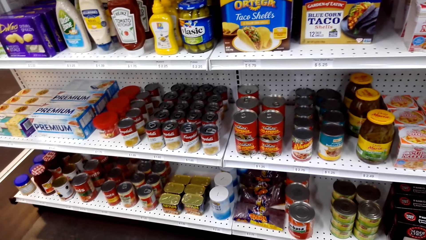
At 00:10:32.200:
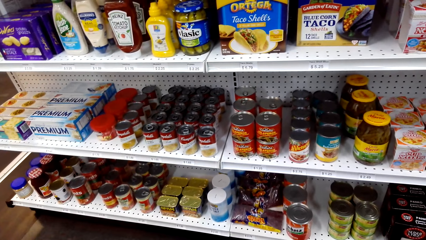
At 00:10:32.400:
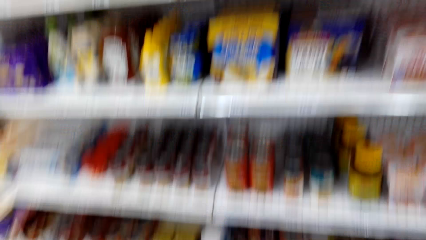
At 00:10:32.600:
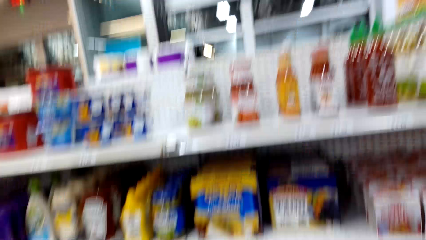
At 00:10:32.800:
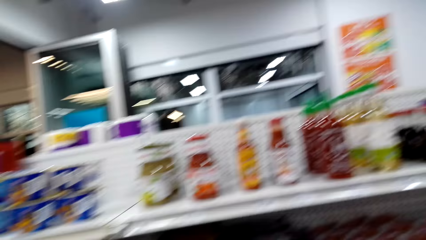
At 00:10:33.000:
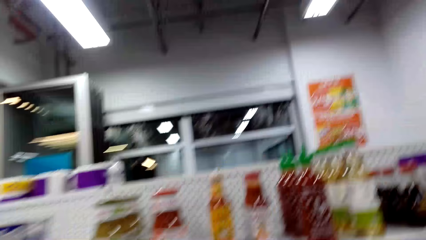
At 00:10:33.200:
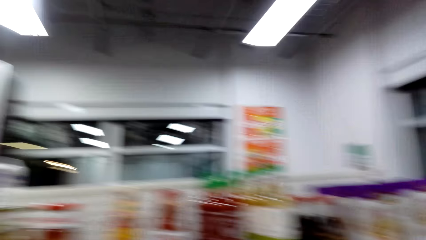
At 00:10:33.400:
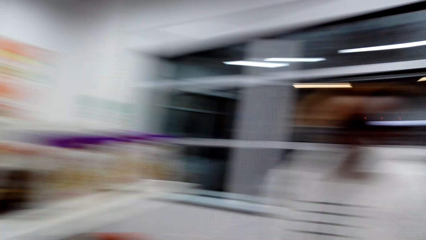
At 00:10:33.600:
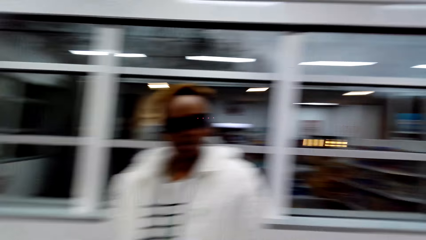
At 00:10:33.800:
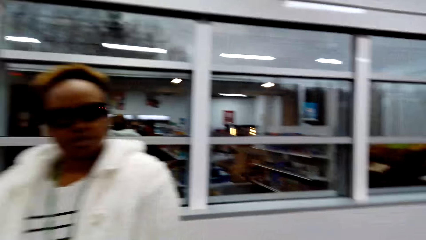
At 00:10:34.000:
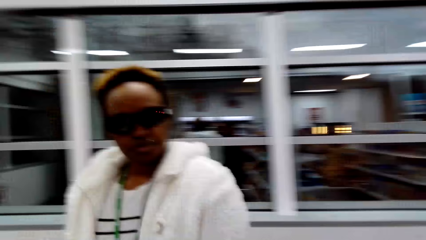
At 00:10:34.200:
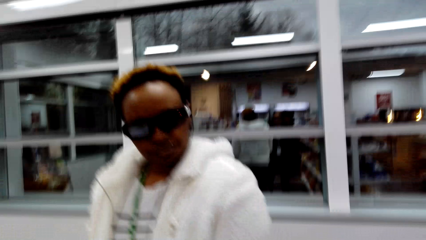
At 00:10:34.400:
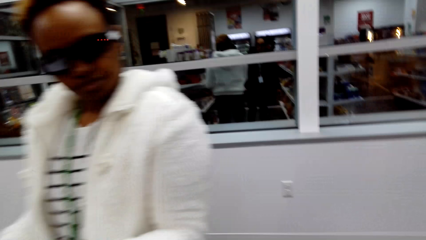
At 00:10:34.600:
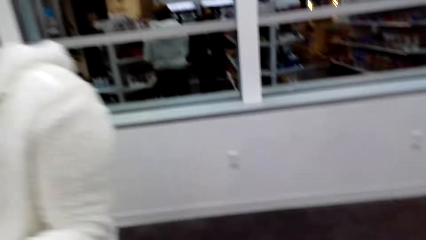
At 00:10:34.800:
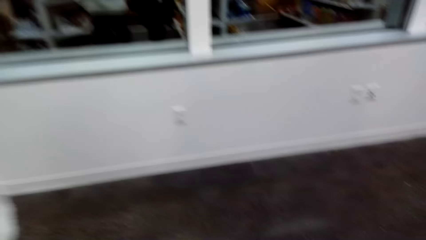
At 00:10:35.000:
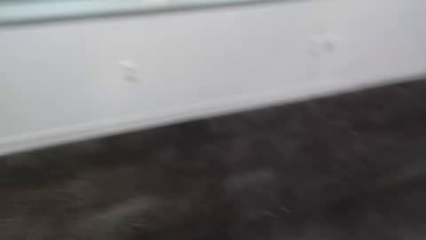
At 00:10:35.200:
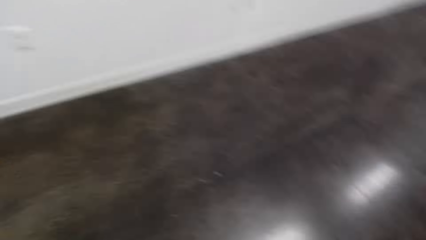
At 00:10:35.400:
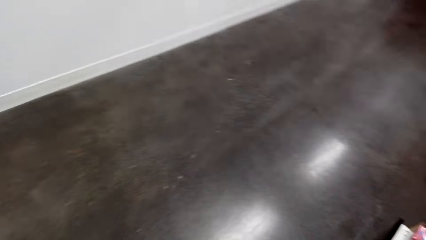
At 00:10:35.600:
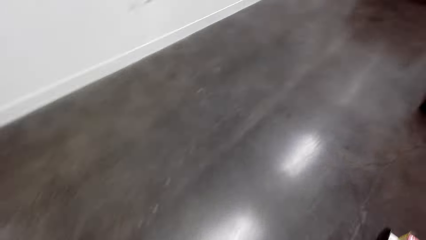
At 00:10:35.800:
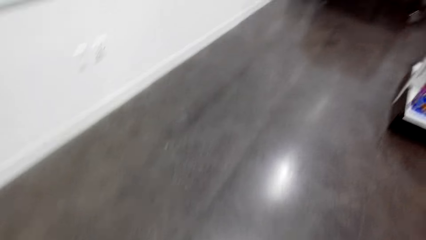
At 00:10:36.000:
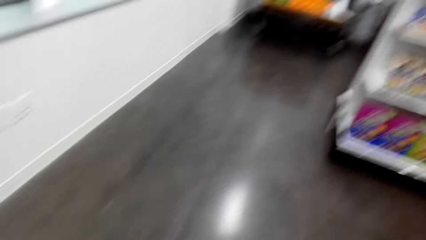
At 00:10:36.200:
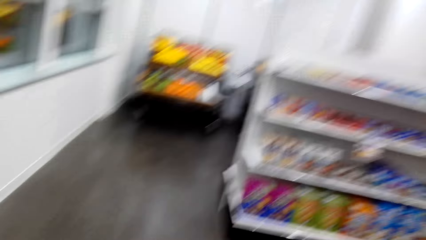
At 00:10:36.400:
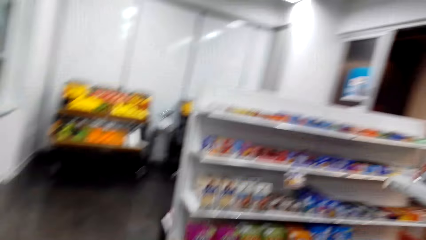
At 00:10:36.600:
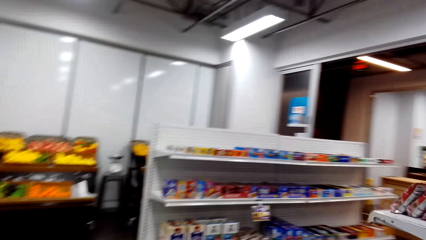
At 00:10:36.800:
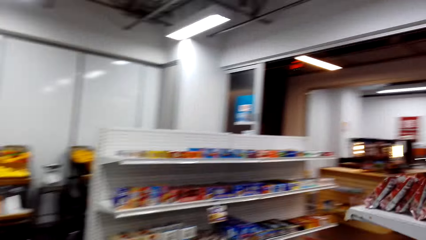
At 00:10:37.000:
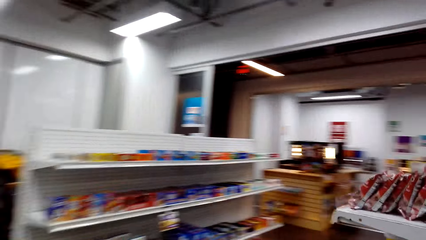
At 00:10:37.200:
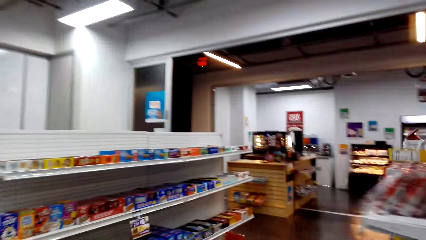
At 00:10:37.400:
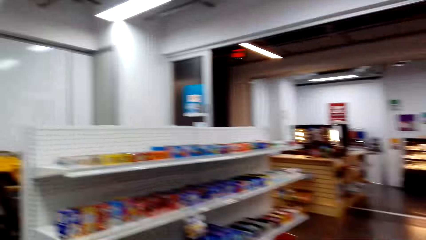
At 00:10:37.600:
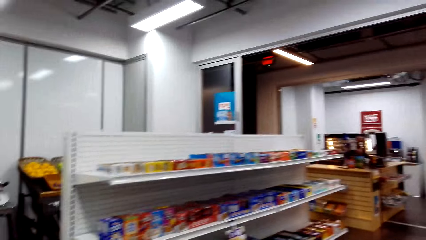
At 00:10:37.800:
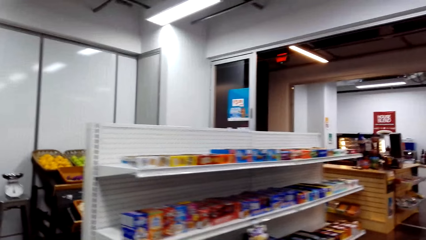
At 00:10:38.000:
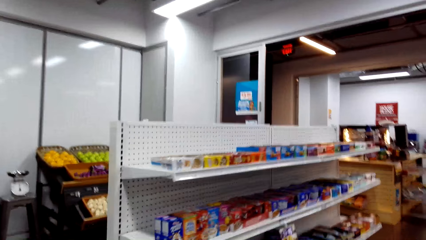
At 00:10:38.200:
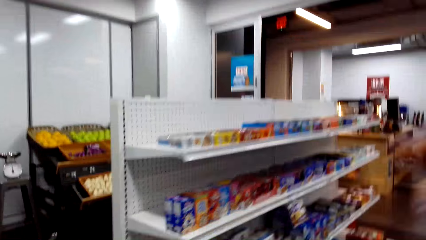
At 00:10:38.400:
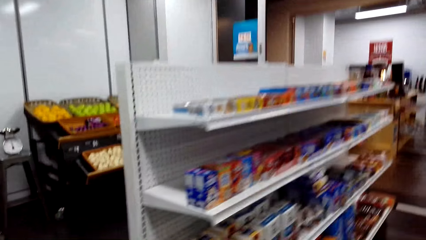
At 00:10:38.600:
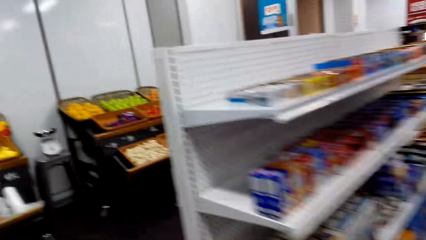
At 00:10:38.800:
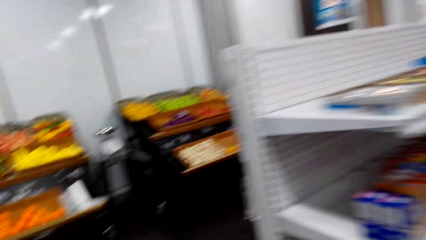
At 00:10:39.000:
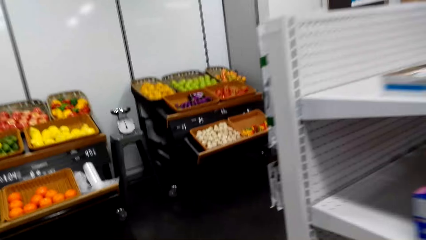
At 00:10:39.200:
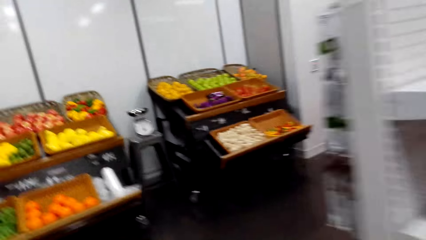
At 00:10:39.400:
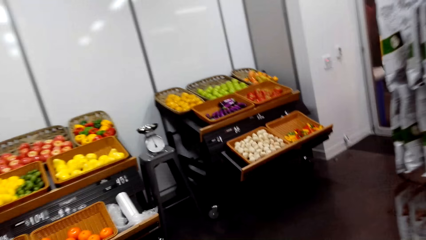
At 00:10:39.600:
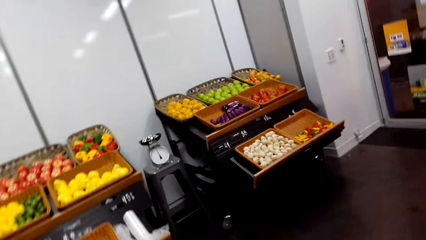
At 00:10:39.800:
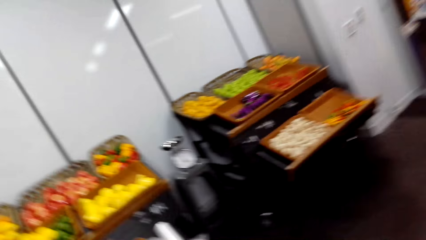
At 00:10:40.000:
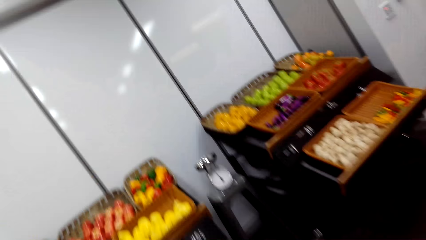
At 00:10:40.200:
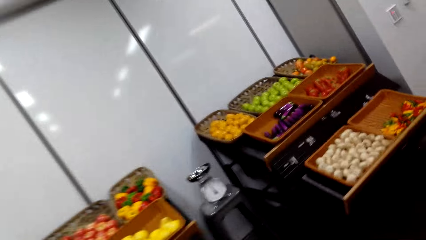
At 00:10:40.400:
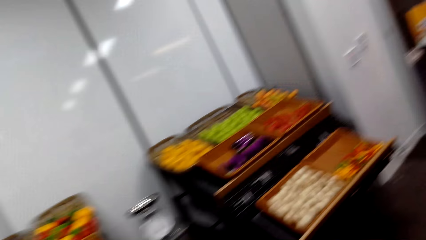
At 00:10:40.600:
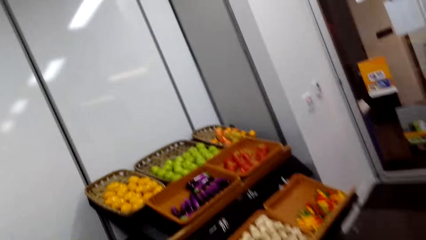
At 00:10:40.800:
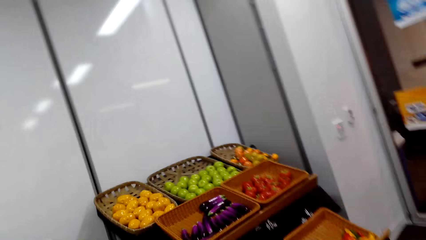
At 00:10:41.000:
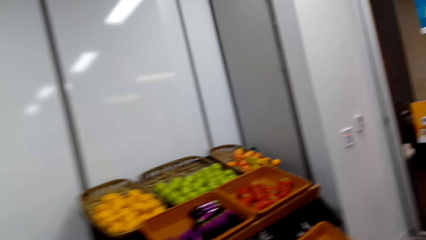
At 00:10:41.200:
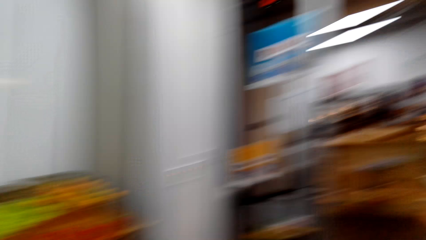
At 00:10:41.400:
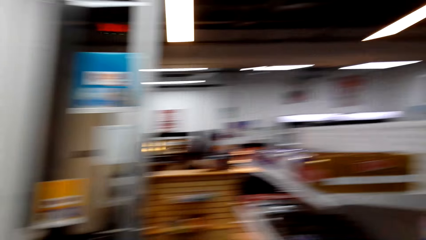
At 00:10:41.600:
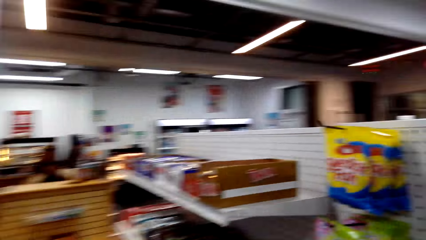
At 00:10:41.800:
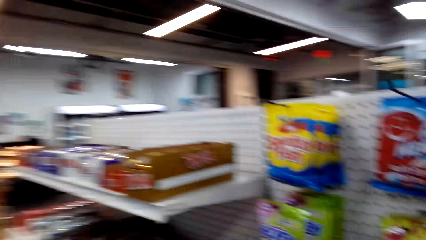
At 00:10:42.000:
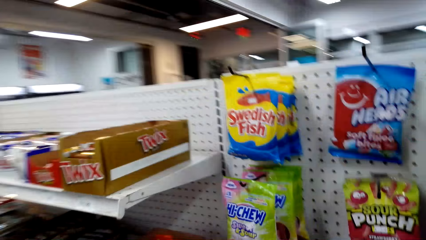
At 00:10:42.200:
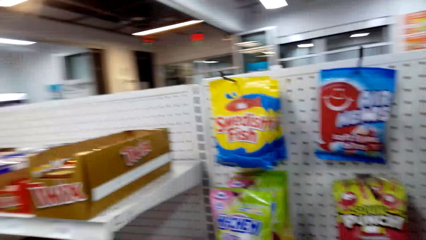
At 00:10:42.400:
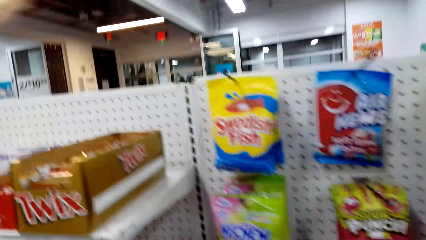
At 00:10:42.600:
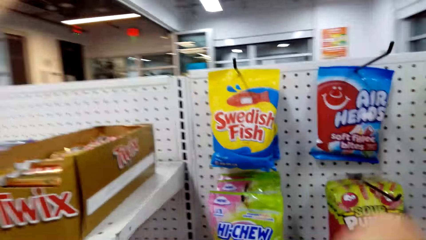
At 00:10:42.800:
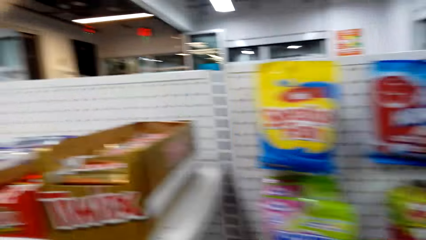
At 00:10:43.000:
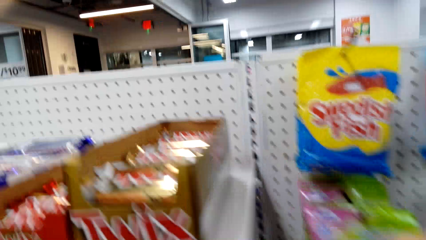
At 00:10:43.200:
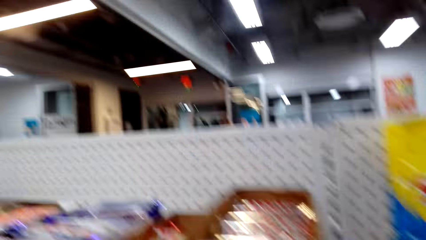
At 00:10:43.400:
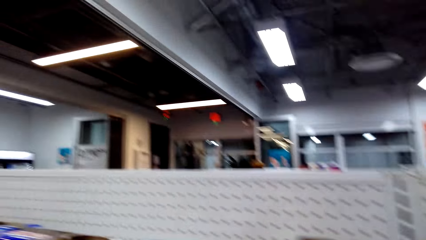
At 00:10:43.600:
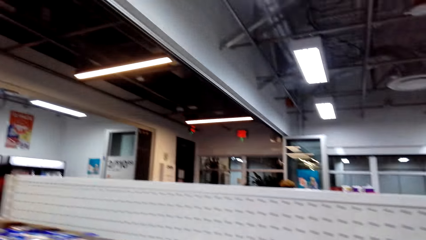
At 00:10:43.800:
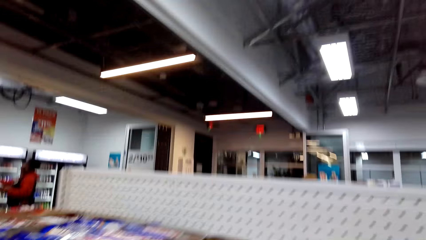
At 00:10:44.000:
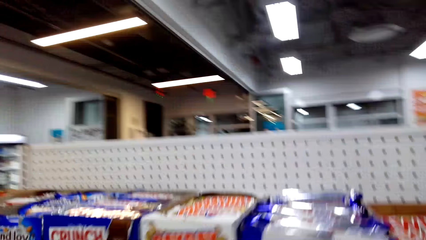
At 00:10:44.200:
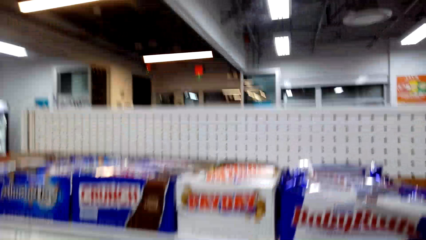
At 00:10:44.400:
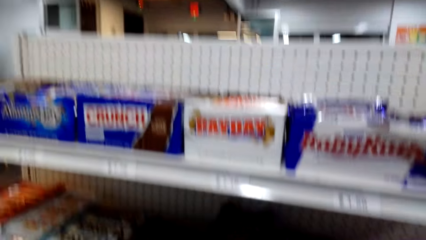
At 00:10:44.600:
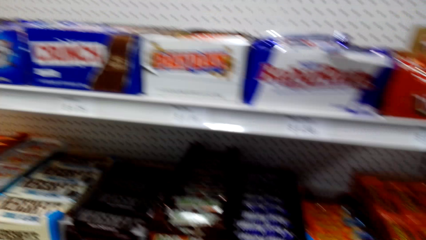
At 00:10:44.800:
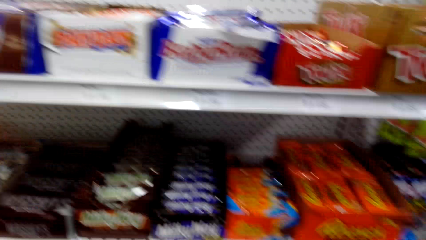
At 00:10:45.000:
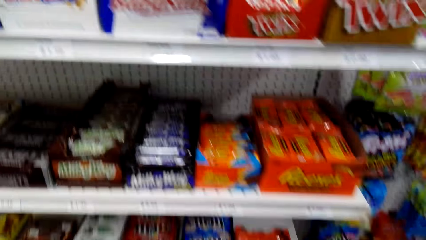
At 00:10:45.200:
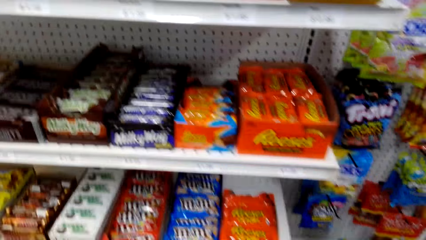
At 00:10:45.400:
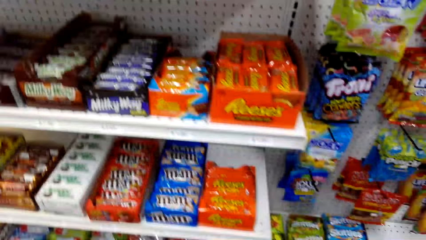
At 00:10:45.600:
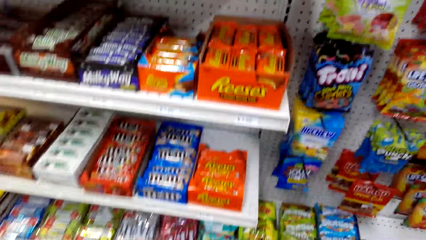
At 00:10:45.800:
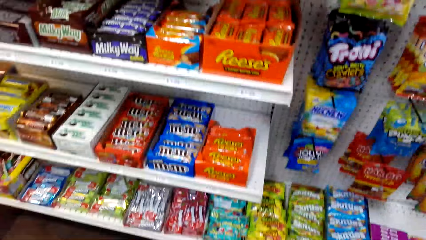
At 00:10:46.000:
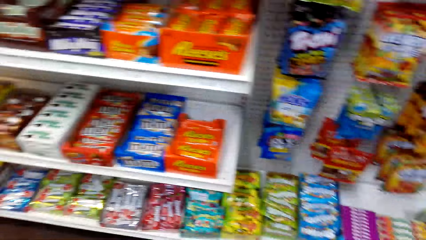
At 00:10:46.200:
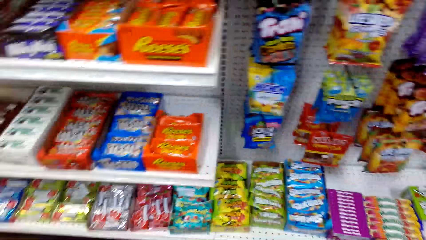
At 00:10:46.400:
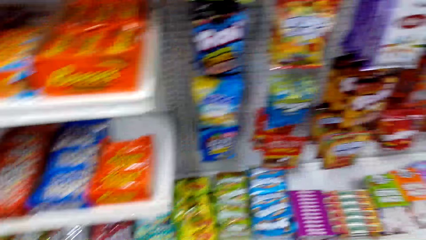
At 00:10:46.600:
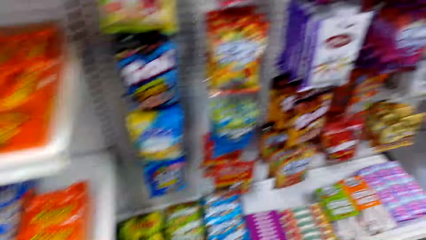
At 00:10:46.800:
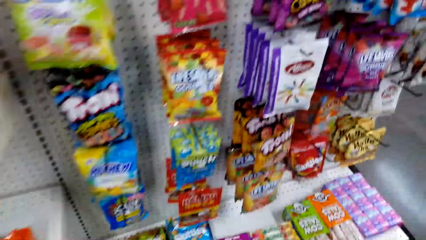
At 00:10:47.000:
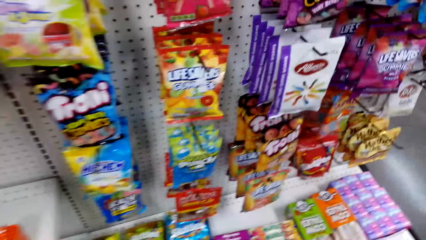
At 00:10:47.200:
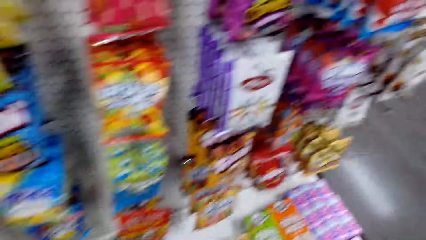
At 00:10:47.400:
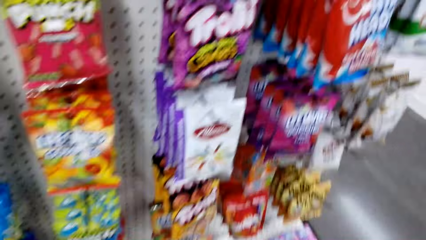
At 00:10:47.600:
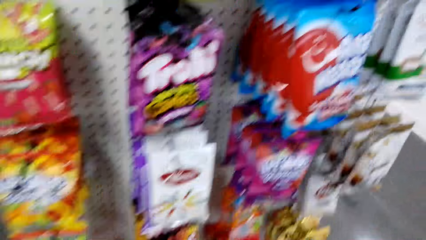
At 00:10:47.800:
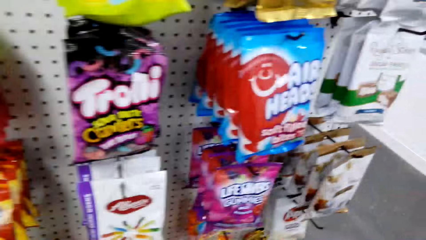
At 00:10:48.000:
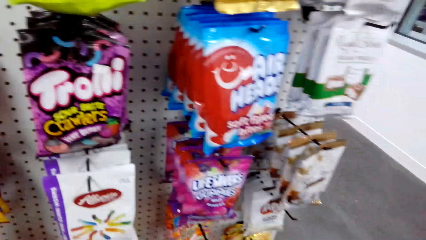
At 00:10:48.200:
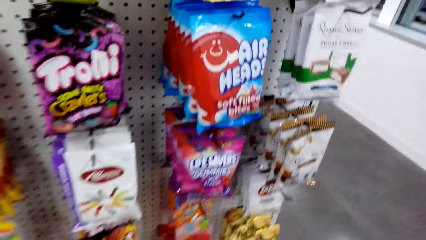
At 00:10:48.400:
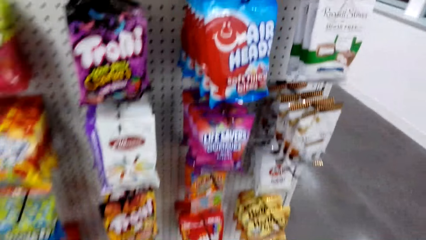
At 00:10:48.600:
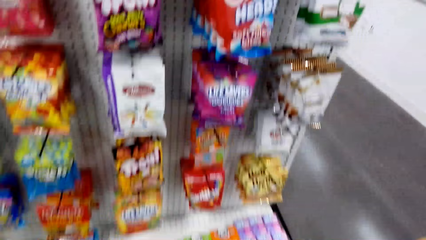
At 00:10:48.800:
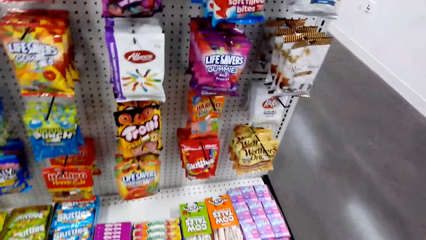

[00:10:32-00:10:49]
The camera wearer interacts with a lady. They walk around and look around.
